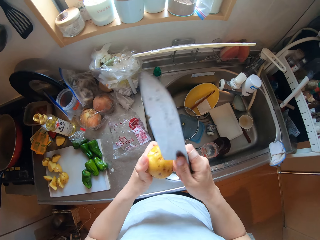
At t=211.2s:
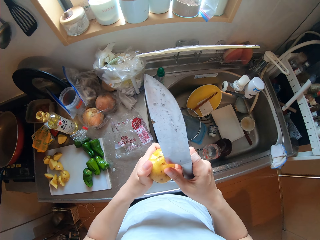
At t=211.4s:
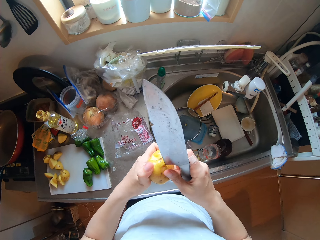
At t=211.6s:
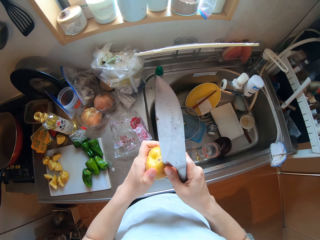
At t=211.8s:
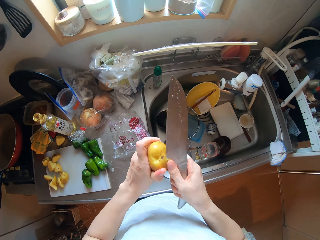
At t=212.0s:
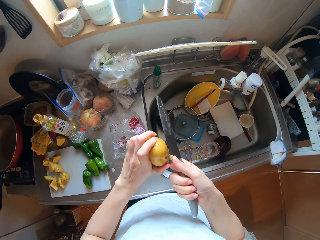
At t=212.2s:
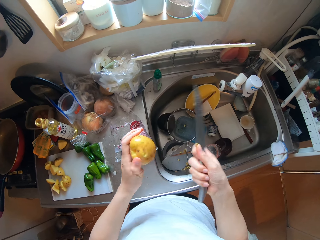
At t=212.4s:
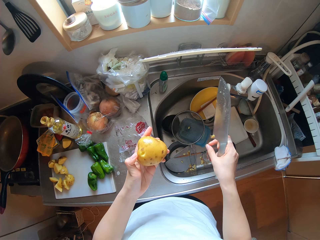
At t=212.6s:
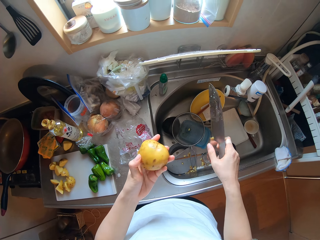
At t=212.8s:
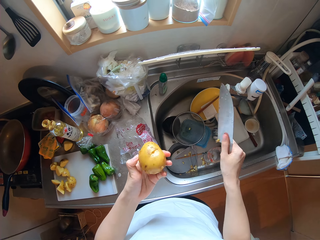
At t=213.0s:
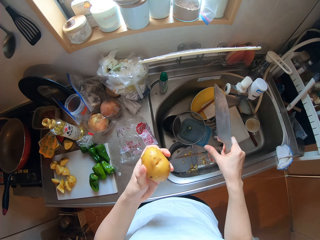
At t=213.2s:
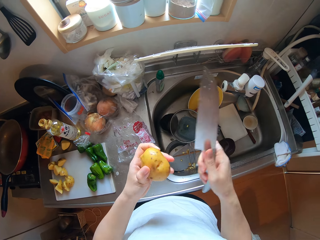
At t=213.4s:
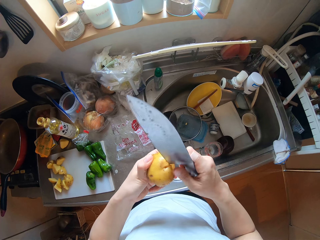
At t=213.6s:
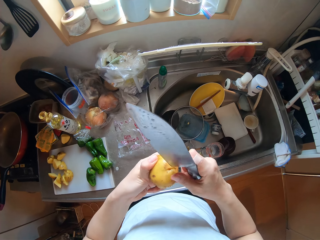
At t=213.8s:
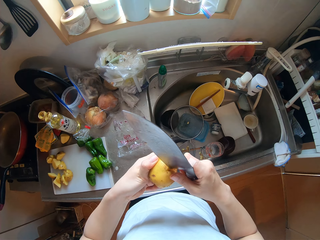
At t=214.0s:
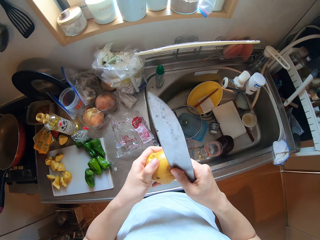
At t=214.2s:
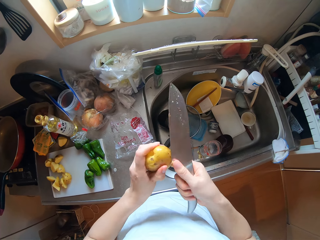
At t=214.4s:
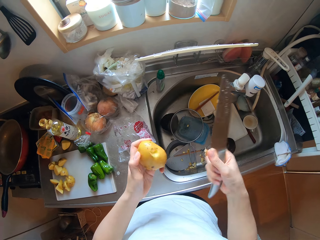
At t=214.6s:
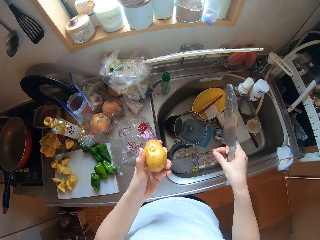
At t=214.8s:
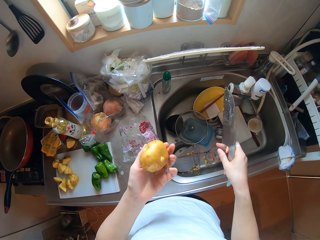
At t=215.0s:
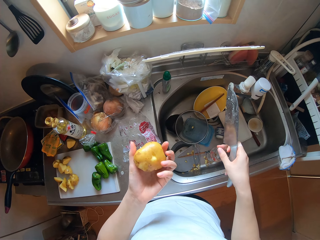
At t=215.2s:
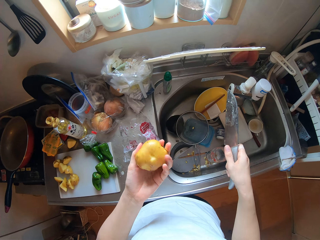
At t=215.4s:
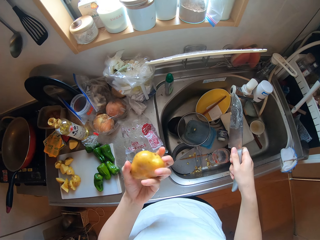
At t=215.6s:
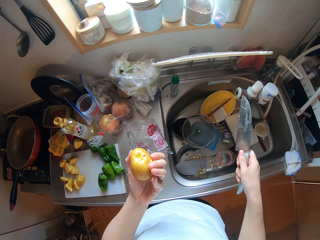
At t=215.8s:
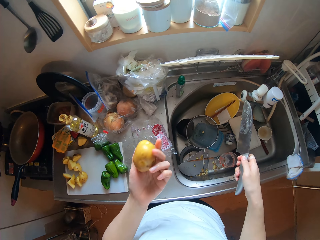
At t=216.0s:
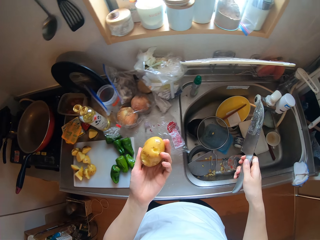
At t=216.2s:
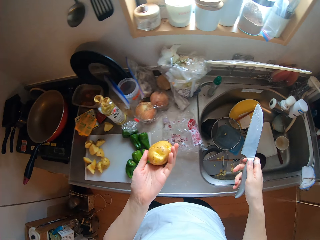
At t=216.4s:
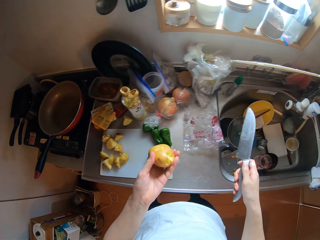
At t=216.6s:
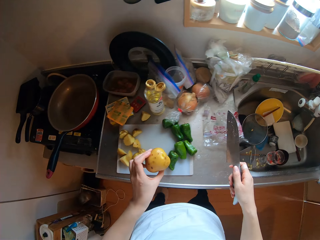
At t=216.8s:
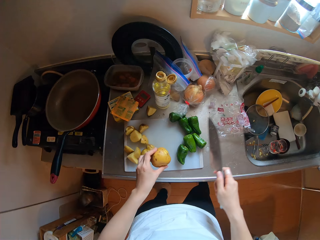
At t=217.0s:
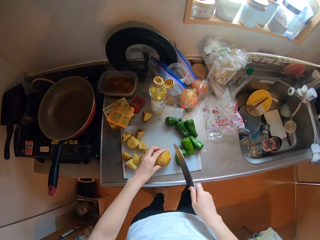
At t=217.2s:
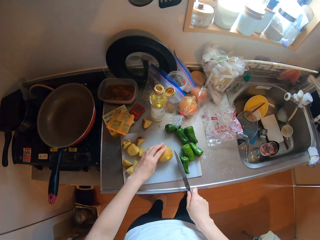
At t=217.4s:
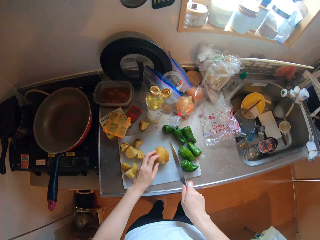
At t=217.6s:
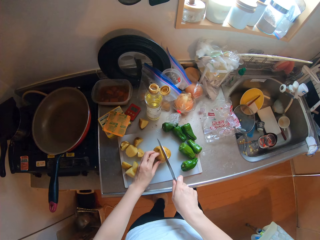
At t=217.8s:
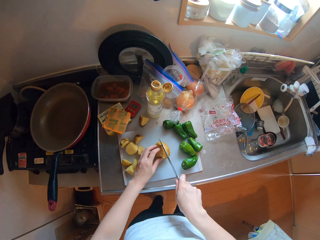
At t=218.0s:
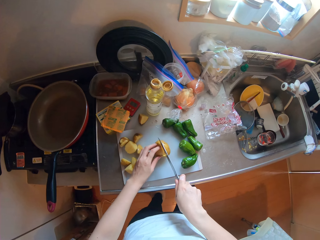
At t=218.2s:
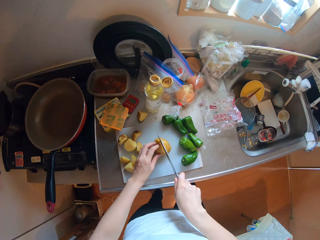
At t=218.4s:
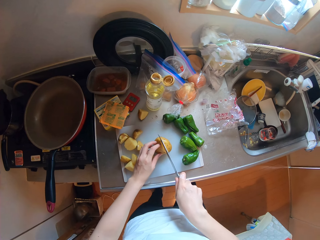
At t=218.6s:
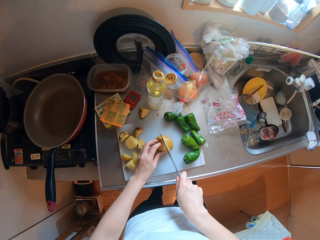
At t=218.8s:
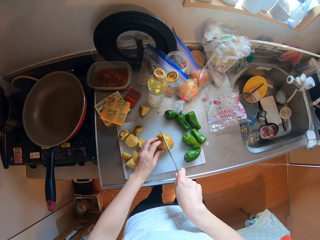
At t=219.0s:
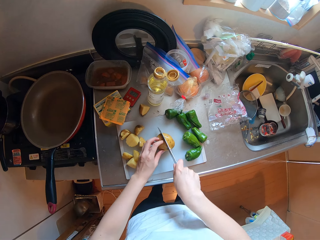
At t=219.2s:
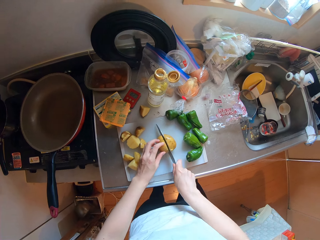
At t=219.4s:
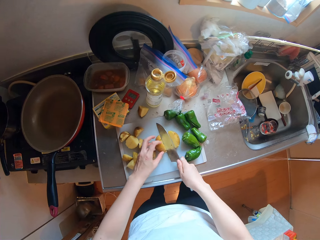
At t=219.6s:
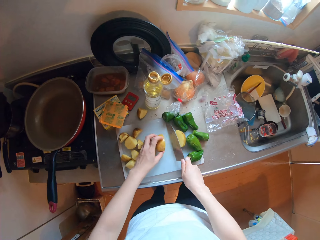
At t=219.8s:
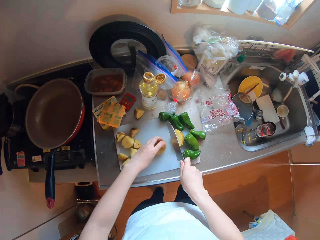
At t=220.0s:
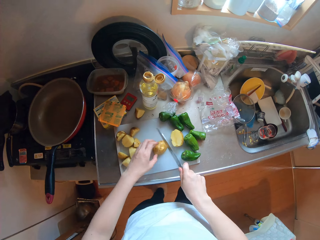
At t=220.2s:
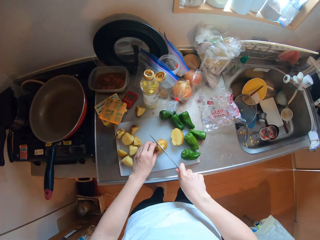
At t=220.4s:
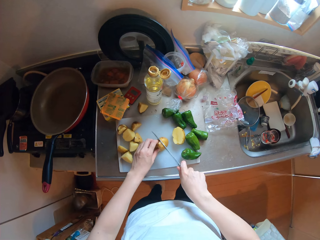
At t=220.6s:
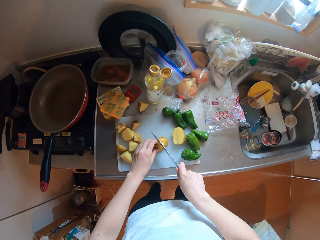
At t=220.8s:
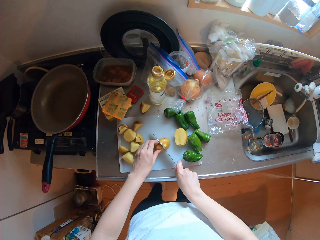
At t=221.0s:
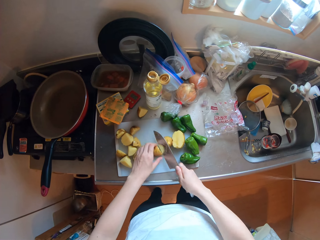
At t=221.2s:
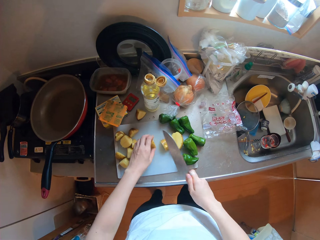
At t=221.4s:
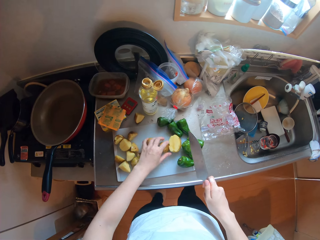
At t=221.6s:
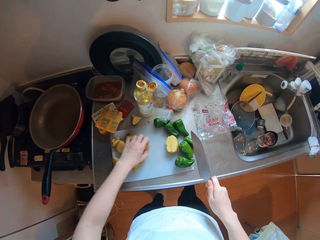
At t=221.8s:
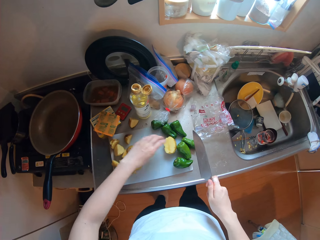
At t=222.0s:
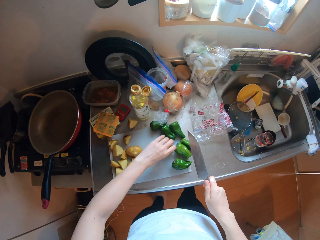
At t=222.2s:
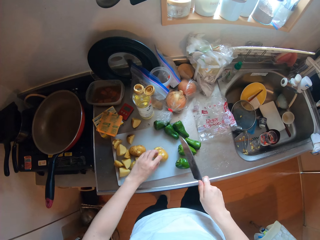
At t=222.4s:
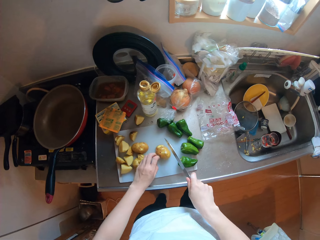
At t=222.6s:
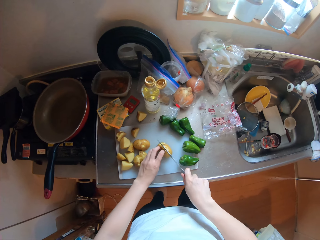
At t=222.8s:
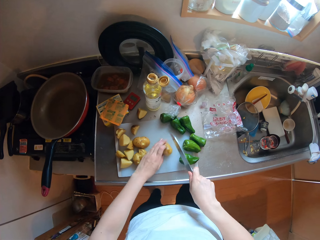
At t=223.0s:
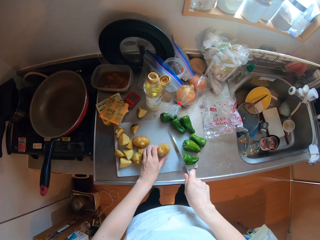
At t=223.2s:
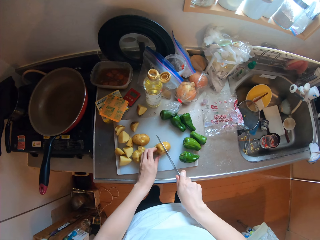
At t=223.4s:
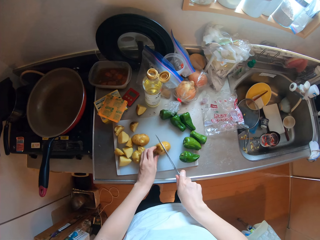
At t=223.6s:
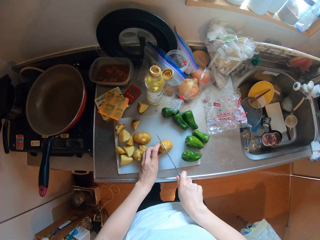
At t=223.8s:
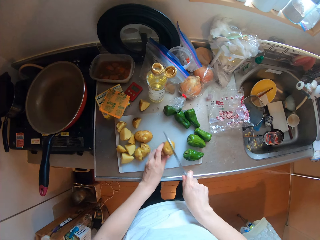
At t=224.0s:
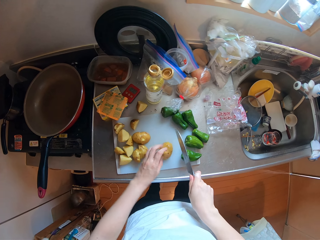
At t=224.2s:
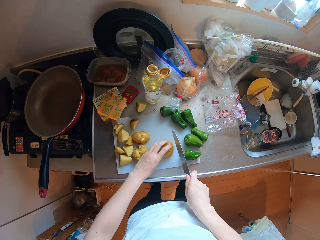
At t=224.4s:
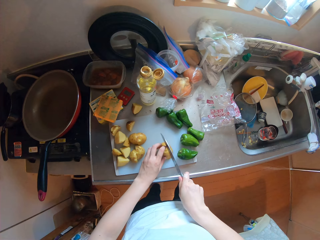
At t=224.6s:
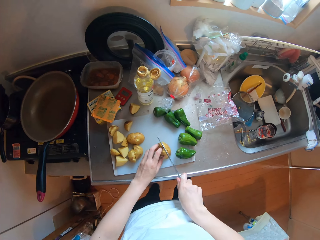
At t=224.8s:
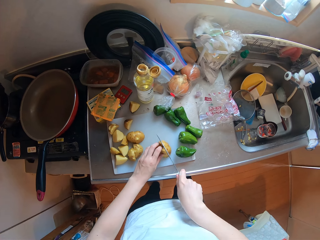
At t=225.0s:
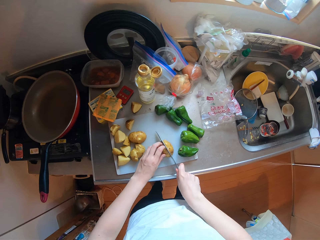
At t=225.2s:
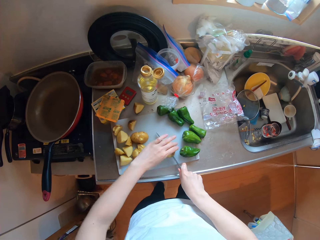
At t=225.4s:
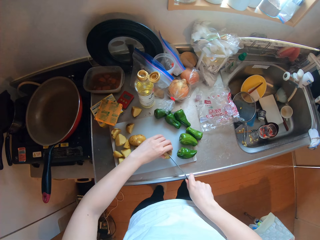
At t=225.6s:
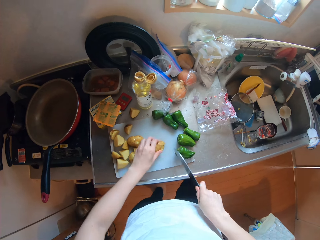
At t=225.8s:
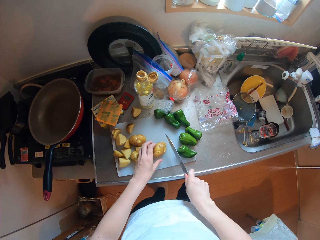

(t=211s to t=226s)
The camera wearer peels a potato with a knife. She puts down a potato skin in a sink. She peels the potato with the knife. She puts down a potato skin in the sink. She lowers the potato on the chopping board with her left hand. She cuts the potato into smaller pieces with the knife in her right hand. She moves pieces of potato on the chopping board. She cuts a piece of potato with the knife on the chopping board.

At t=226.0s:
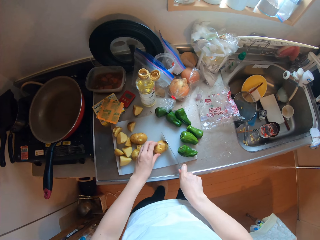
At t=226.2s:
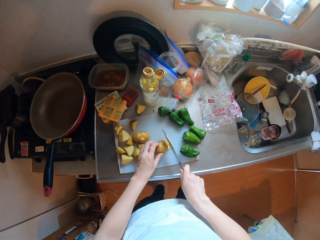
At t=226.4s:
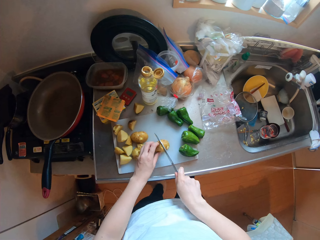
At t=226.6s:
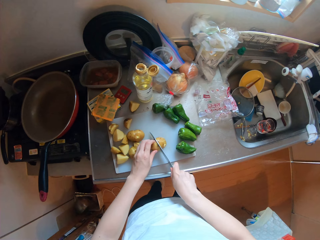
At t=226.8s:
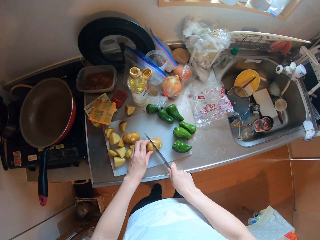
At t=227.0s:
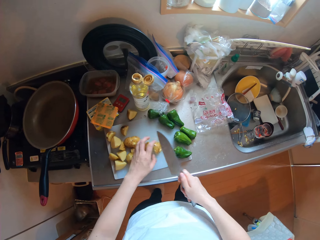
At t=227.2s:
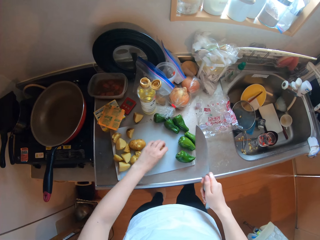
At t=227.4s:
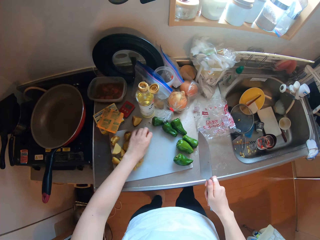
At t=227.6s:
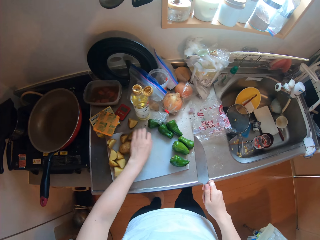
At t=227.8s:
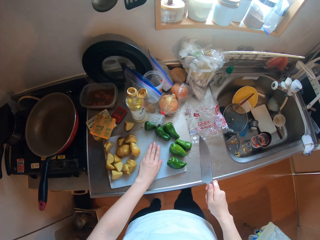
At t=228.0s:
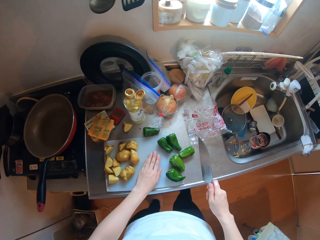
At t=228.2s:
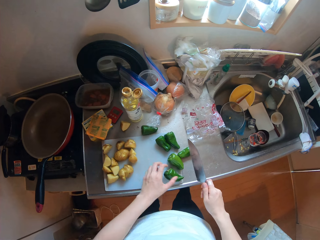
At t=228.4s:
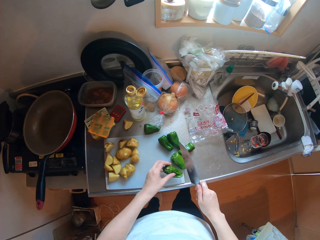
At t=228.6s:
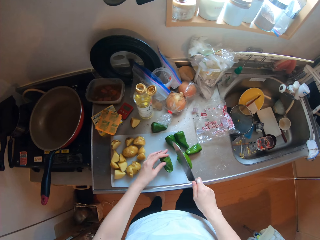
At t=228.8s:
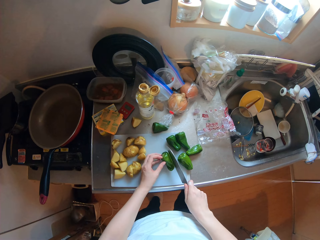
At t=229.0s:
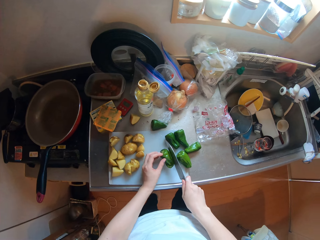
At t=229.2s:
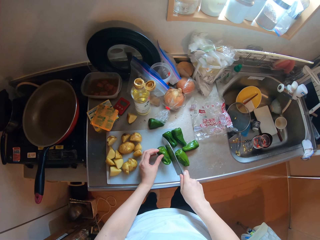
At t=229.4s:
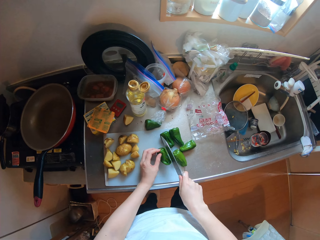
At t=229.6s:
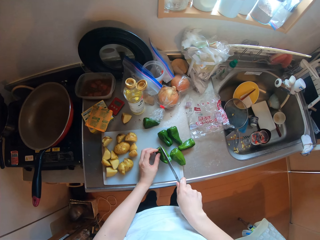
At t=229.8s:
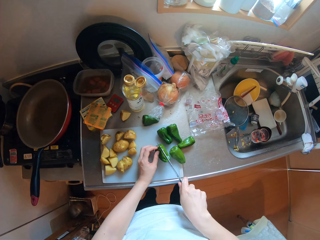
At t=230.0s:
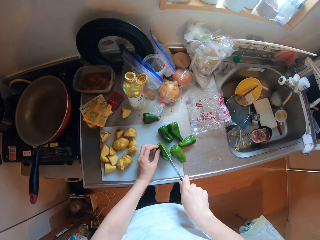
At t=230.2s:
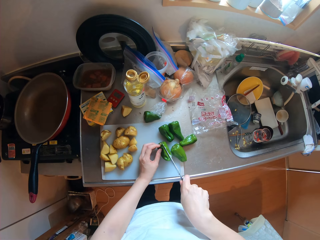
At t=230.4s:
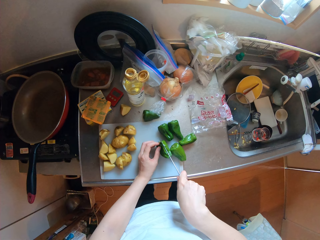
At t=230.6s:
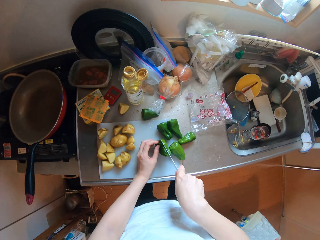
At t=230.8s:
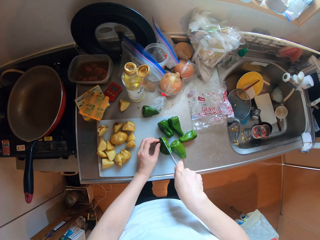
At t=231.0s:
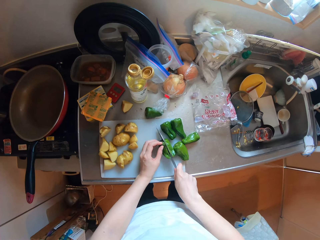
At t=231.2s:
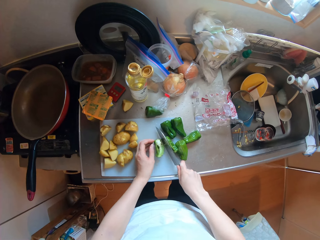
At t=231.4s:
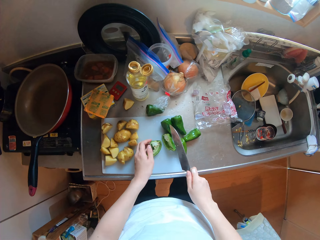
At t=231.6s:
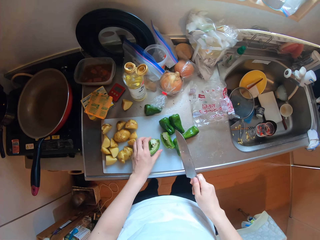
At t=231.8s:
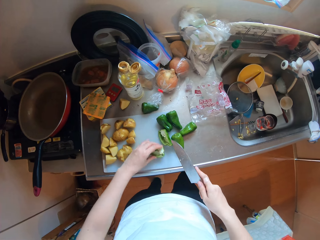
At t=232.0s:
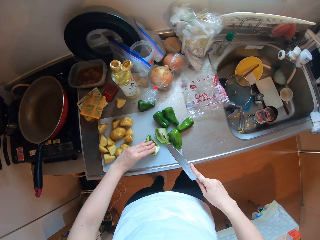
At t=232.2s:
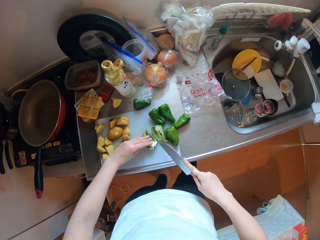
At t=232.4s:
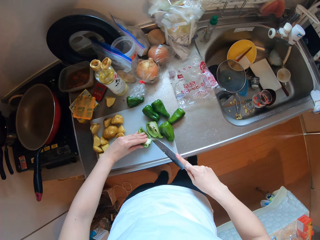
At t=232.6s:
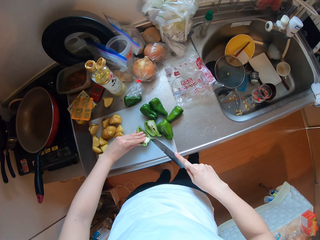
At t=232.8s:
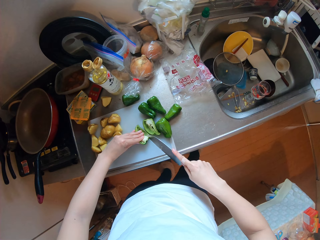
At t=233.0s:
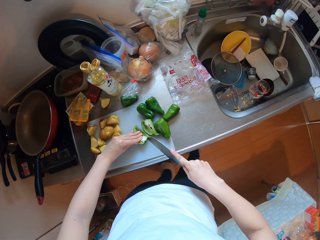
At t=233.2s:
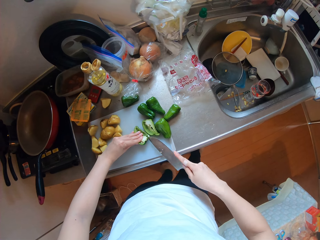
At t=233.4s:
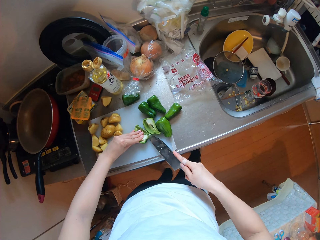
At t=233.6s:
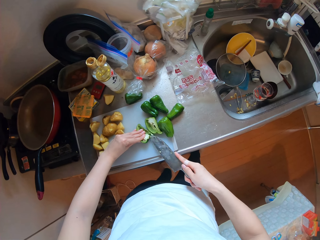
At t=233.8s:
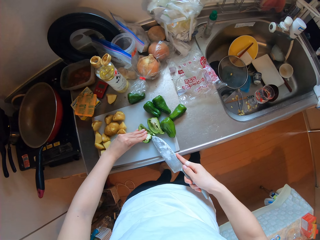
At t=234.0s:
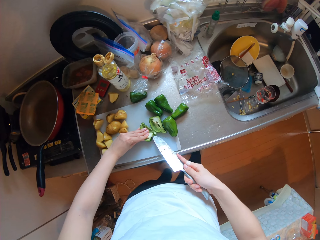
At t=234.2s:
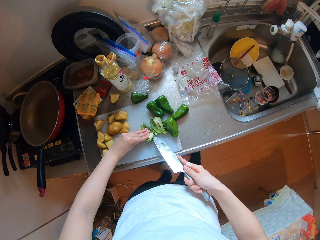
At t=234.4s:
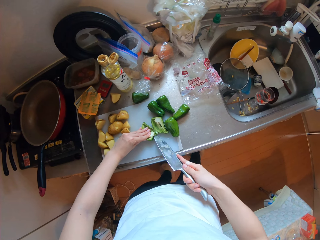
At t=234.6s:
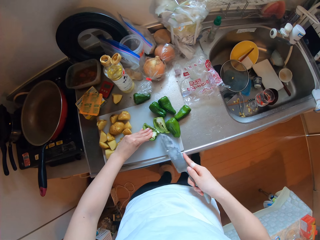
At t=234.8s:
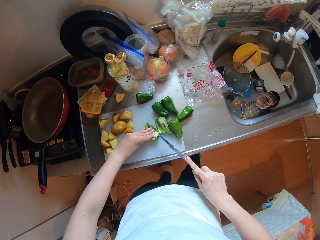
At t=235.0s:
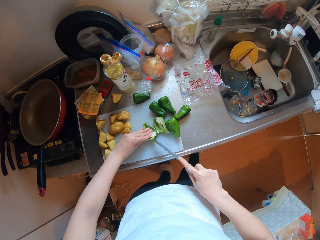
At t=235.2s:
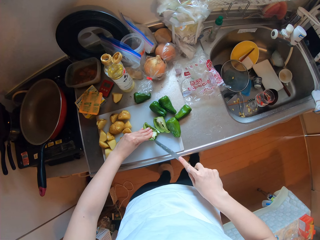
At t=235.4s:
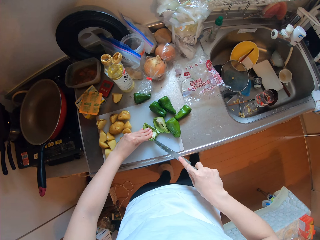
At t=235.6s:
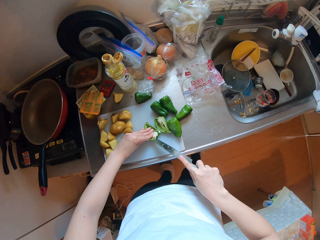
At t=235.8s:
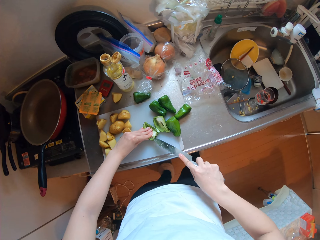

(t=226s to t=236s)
The camera wearer adjusts the chopping board with her left hand. She holds a green pepper on the chopping board with her left hand. She moves the bell pepper on the chopping board. She cuts the green pepper on the chopping board with the knife in her right hand. She cuts out the placenta of the green pepper.
